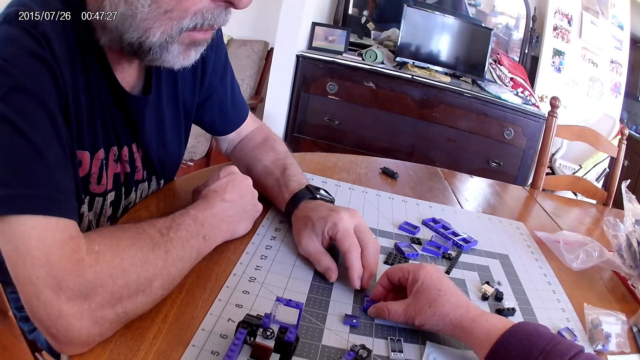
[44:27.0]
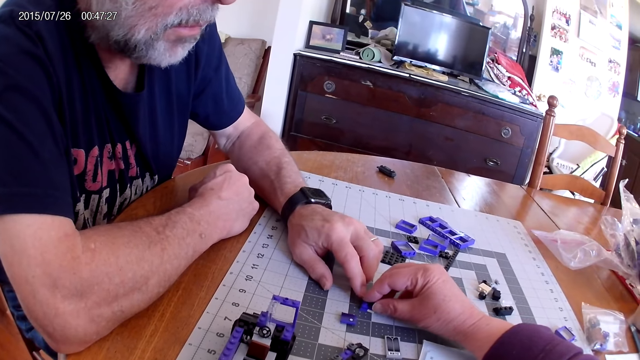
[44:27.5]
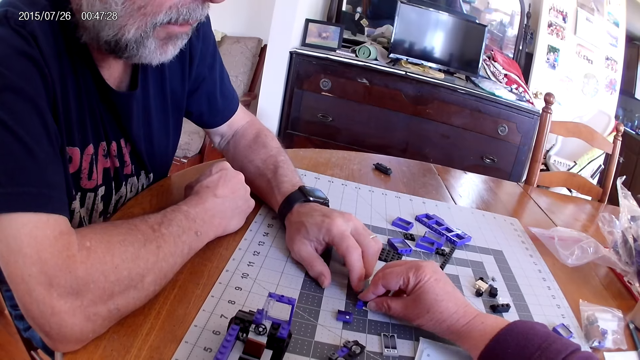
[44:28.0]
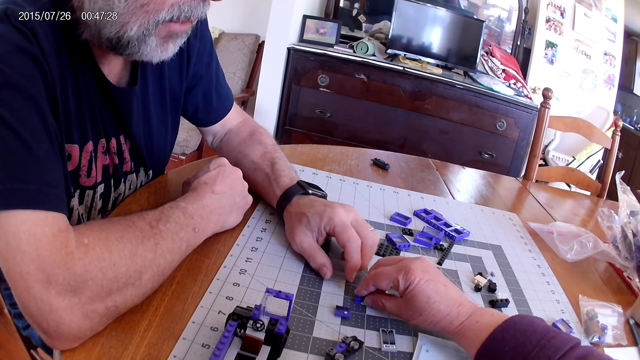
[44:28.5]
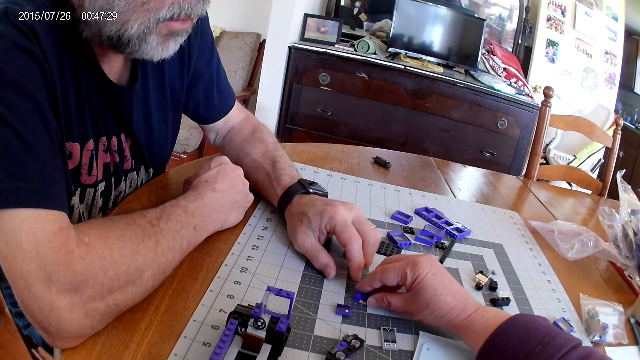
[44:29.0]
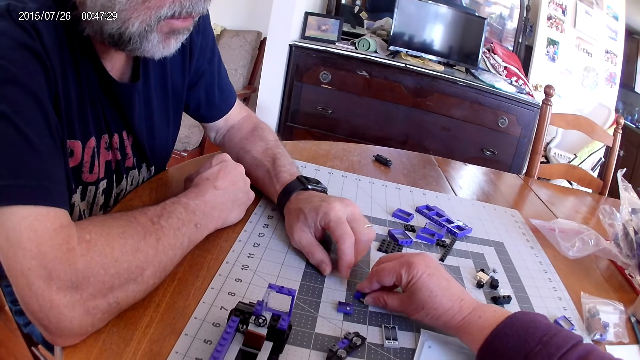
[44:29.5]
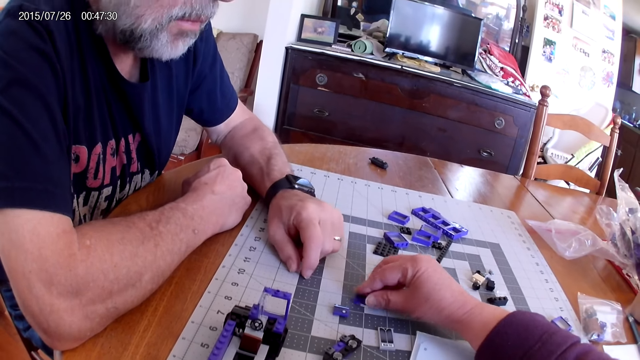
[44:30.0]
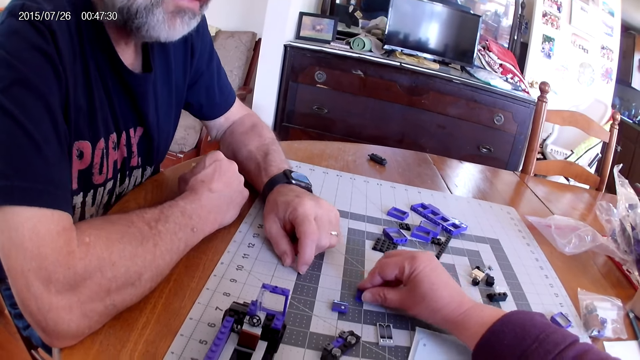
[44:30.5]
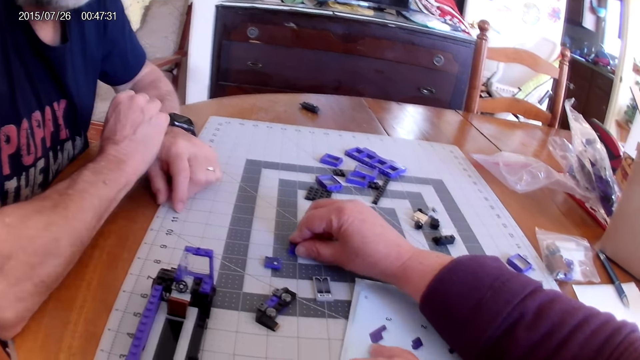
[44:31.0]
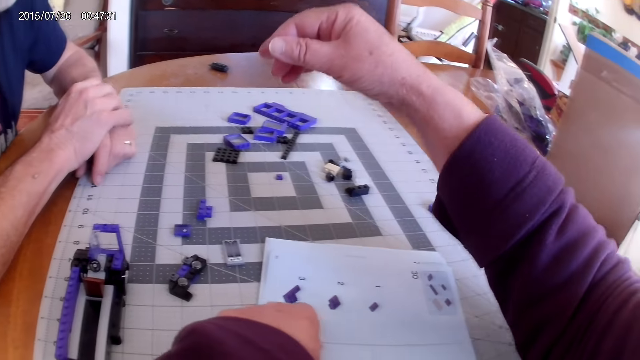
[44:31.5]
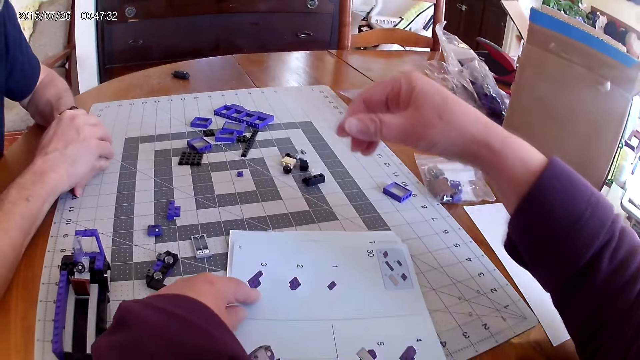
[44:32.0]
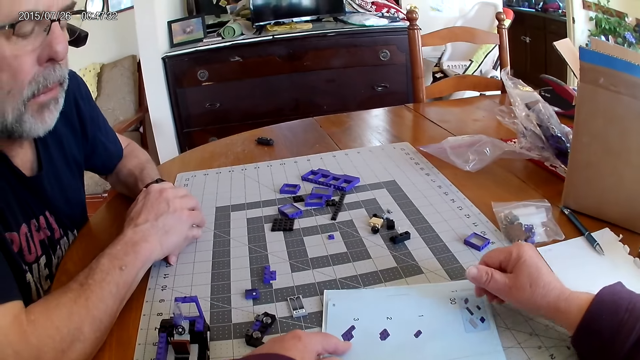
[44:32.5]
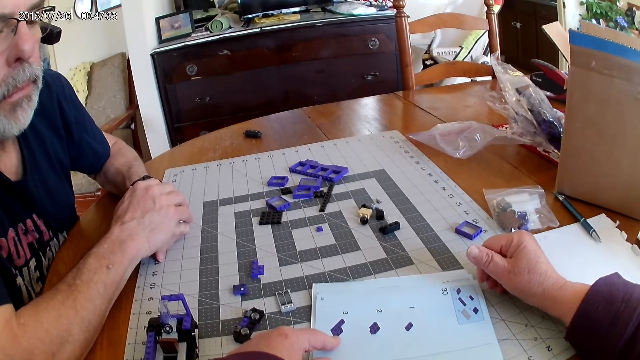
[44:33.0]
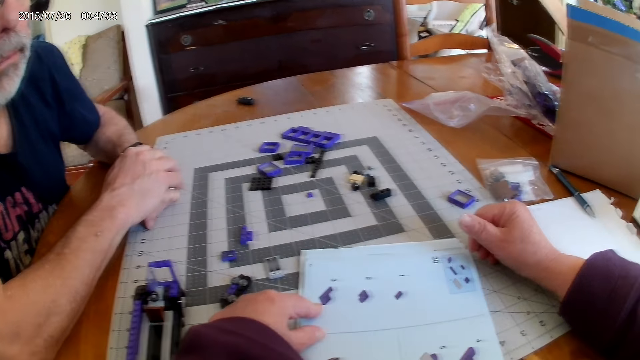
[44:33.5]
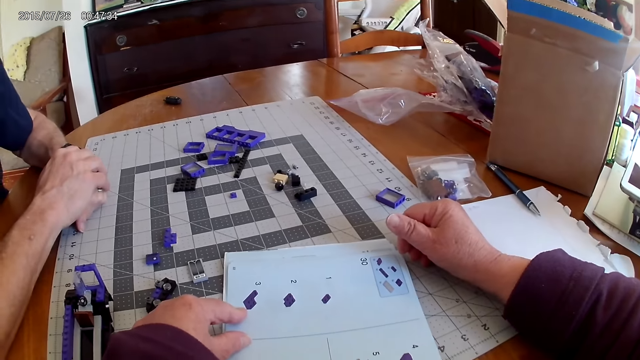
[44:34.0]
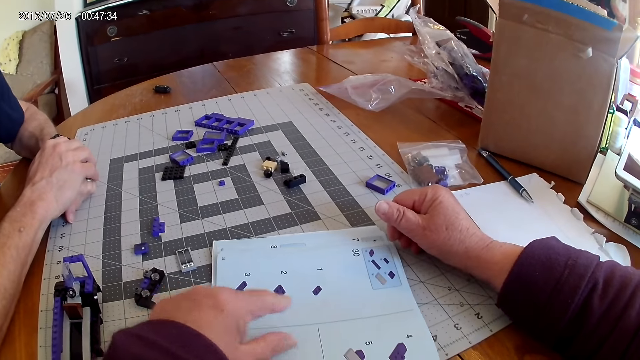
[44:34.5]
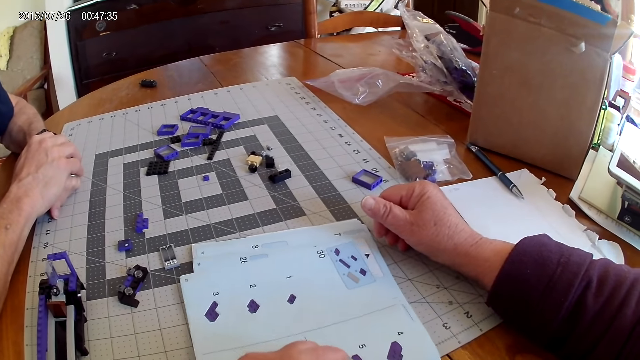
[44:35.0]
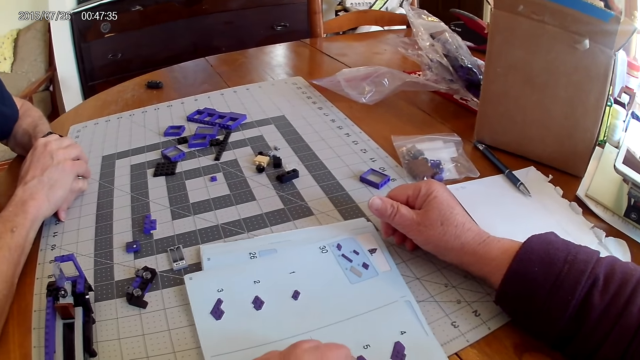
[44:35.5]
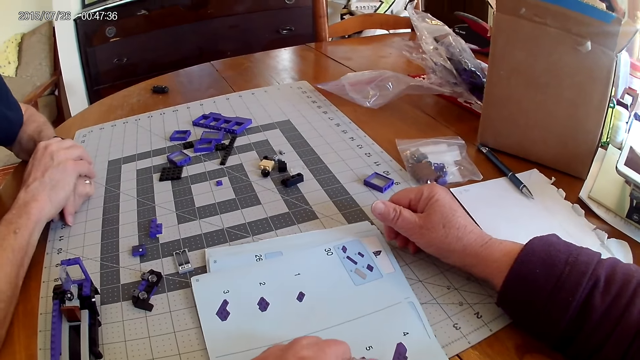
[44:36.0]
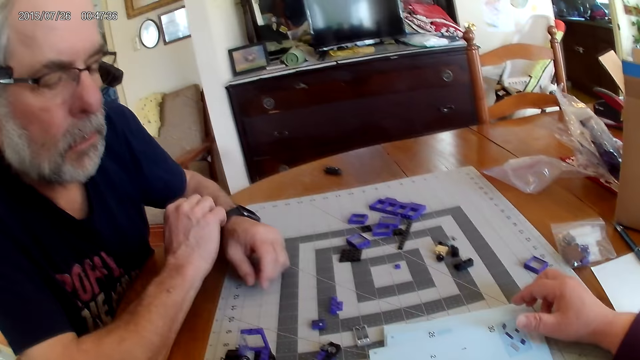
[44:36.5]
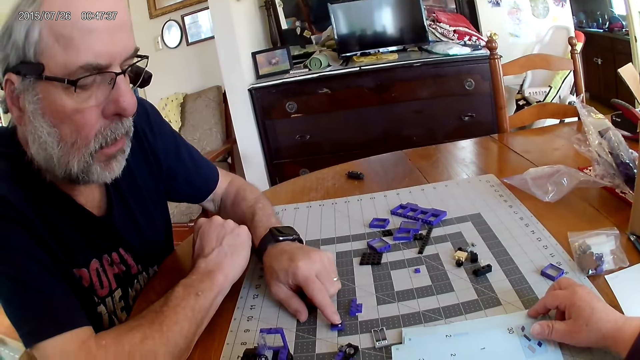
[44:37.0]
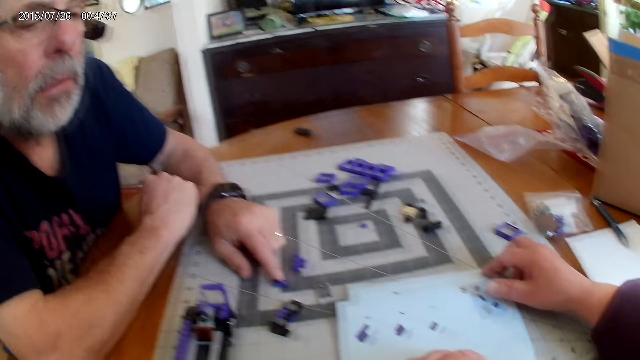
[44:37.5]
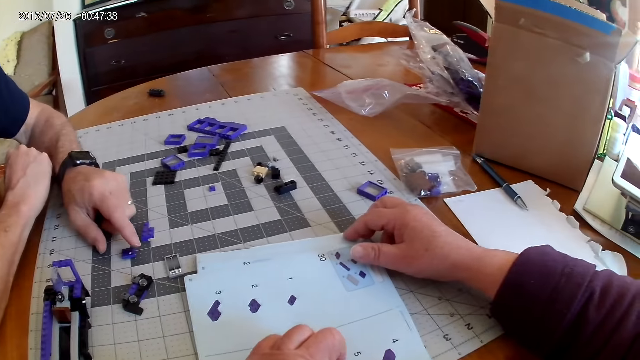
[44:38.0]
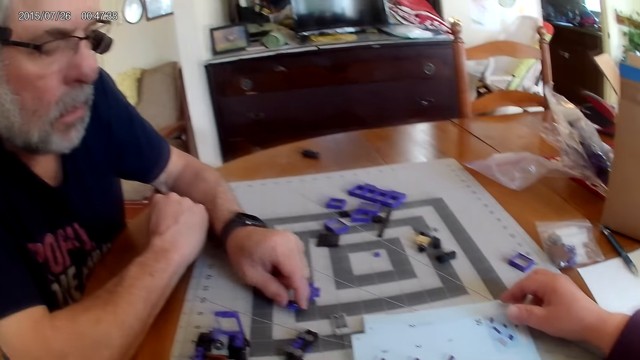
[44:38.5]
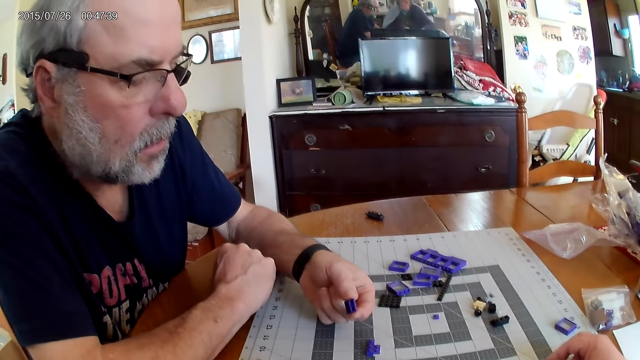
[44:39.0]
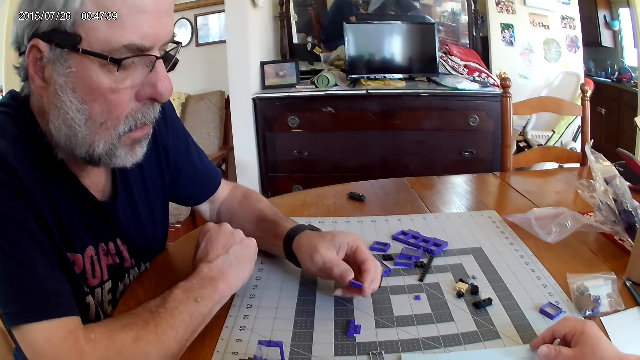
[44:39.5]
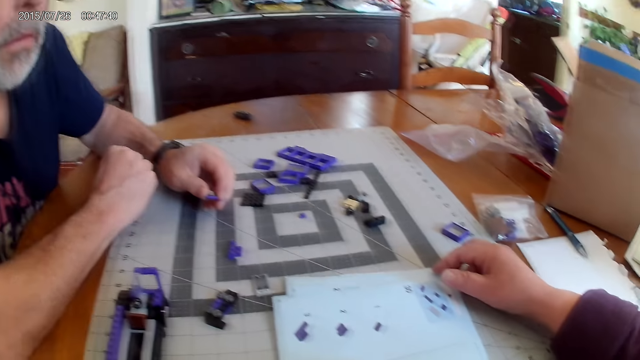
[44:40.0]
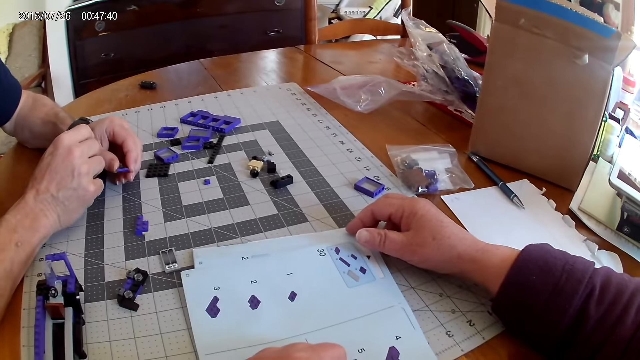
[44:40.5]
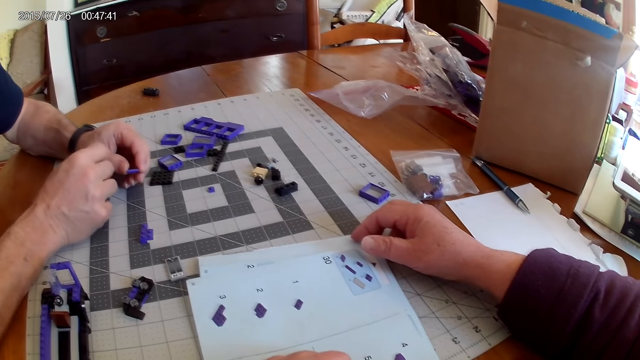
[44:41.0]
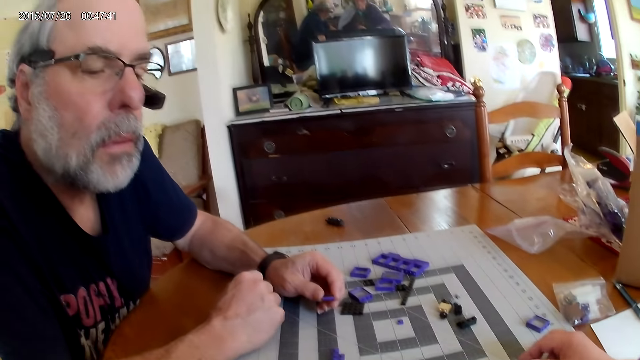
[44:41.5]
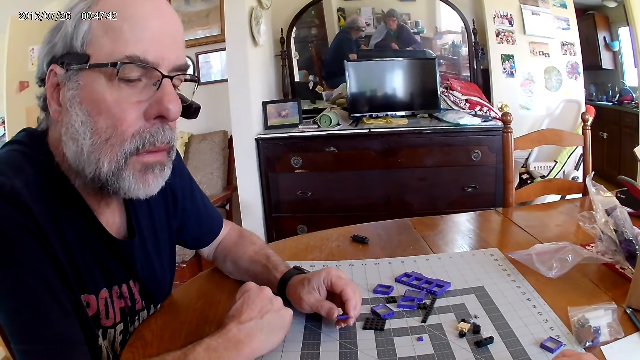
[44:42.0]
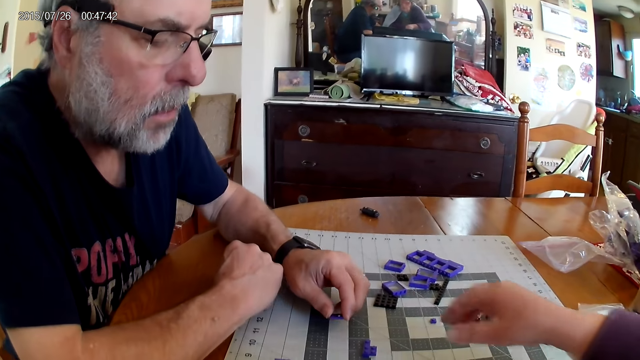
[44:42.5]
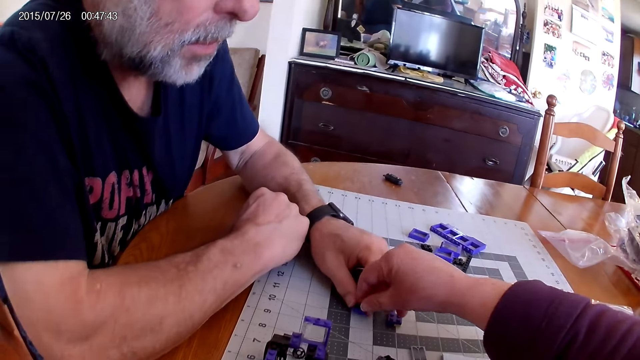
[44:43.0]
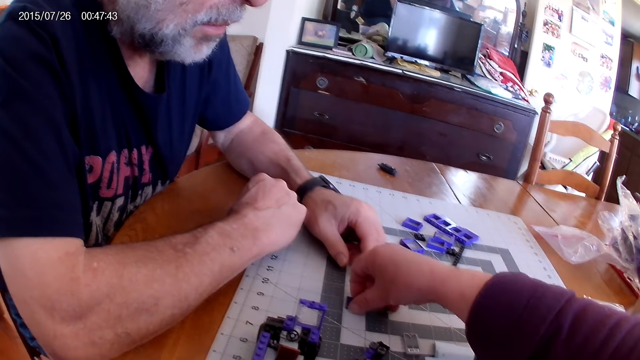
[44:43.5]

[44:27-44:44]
The camera wearer fixes the plastic pieces. They look at the instructional manual book. A man picks a plastic piece from the table. The camera wearer looks at the instructional manual book.

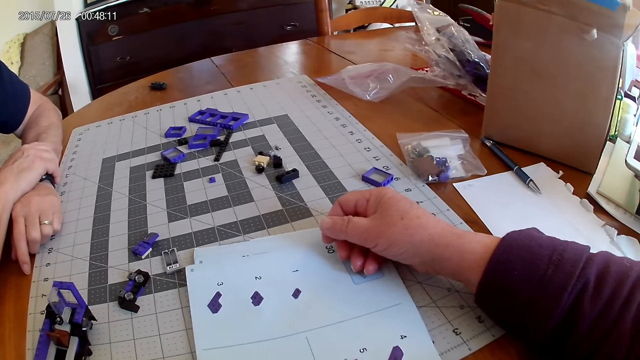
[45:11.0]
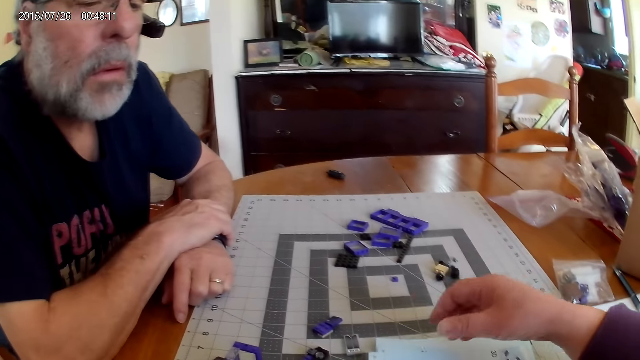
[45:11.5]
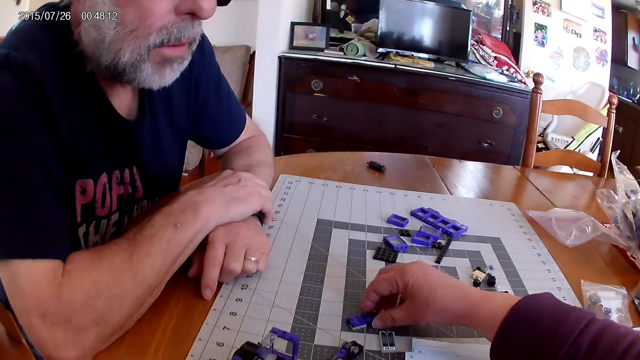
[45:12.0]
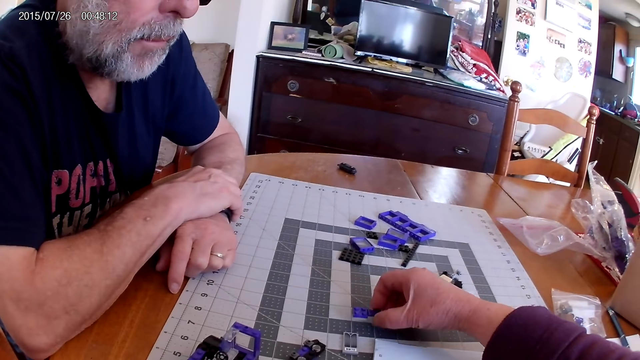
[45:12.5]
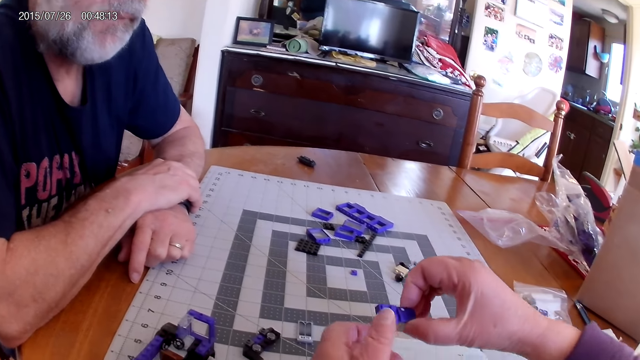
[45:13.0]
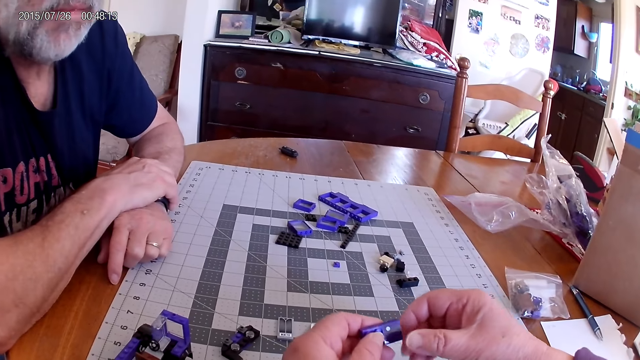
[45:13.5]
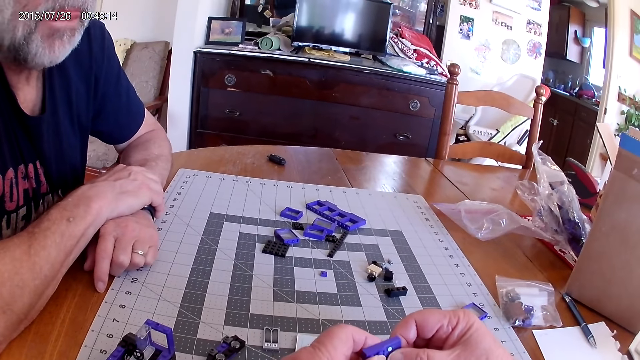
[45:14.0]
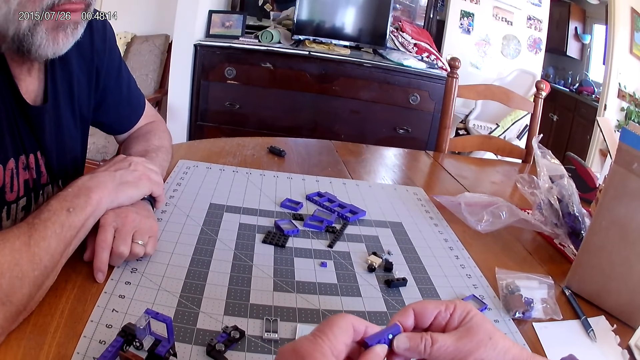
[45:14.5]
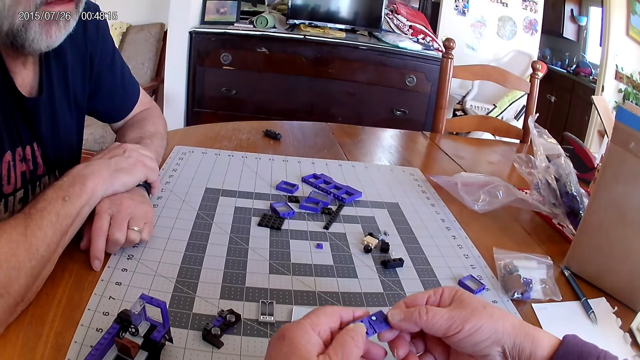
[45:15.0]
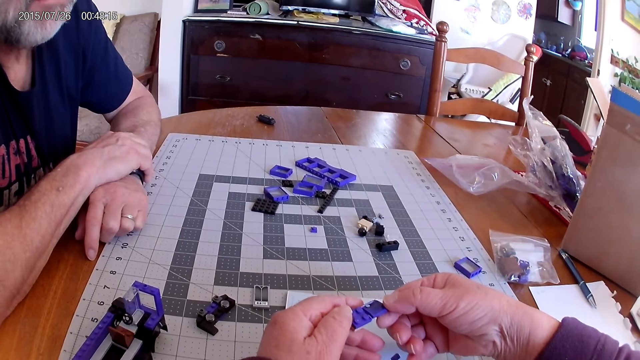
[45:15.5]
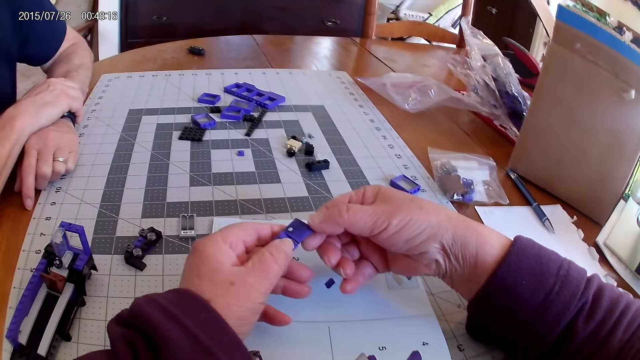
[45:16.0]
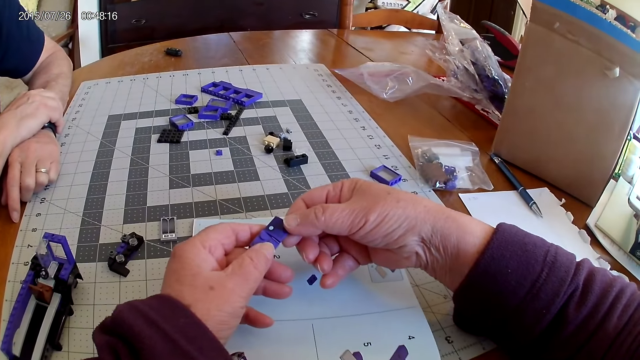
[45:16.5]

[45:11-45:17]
The camera wearer picks the plastic pieces.
